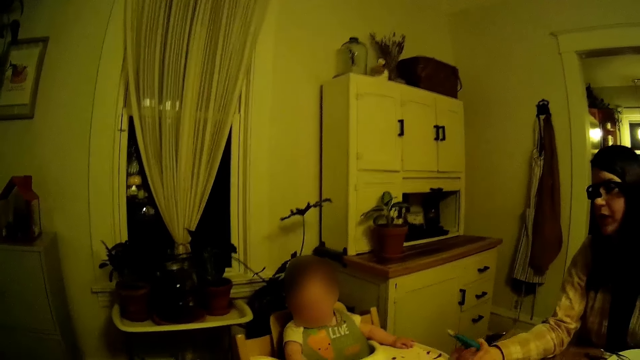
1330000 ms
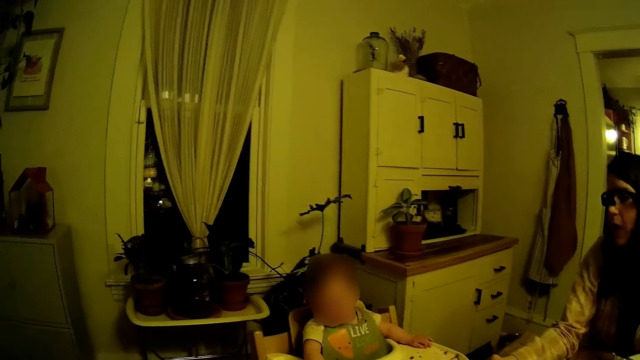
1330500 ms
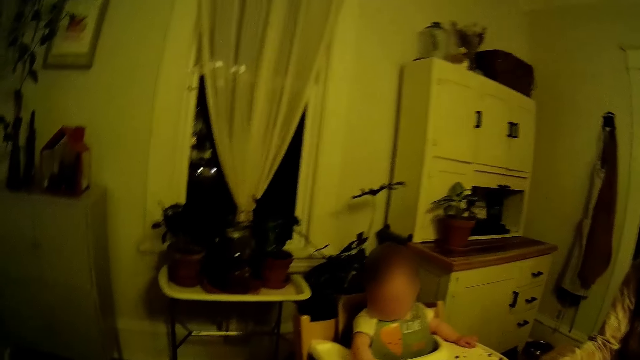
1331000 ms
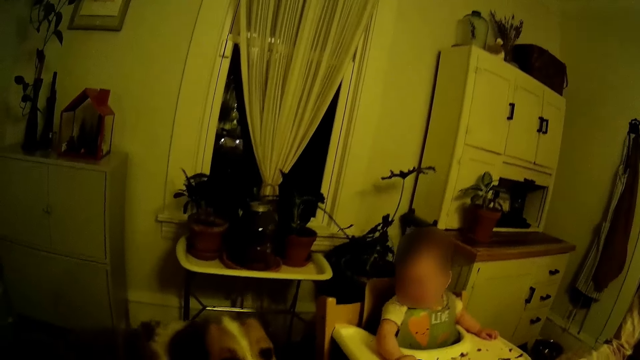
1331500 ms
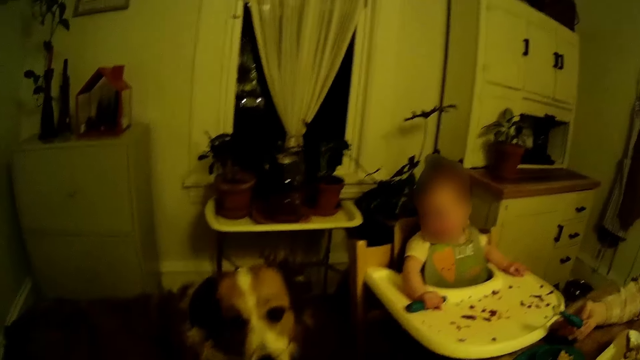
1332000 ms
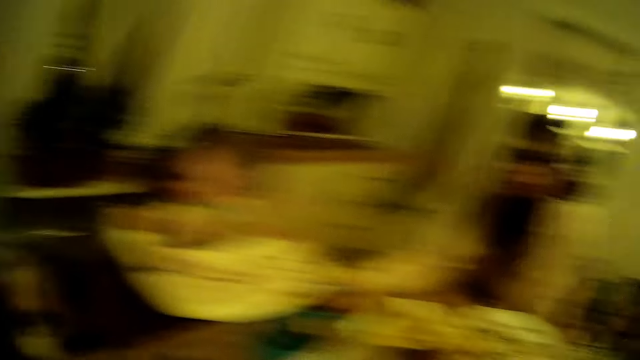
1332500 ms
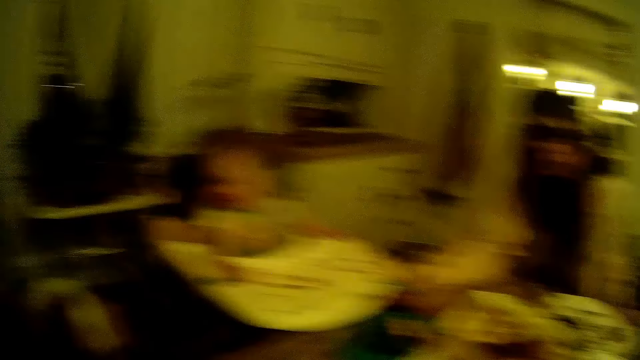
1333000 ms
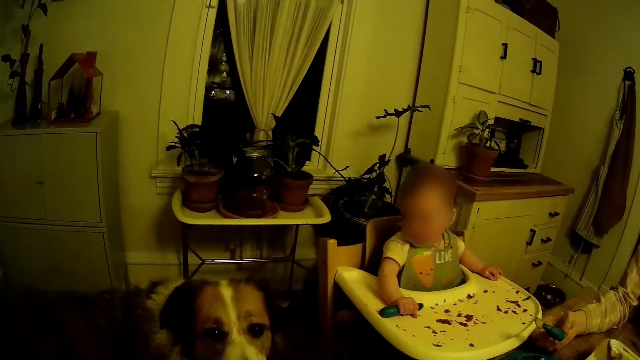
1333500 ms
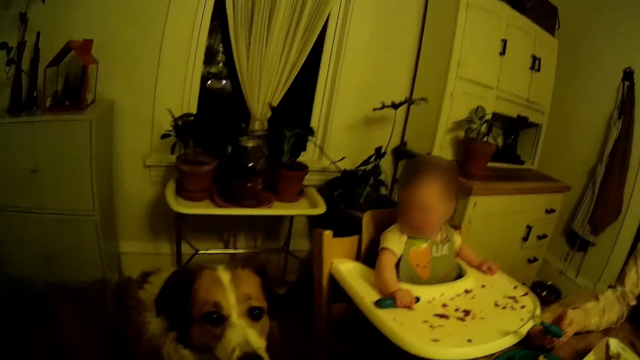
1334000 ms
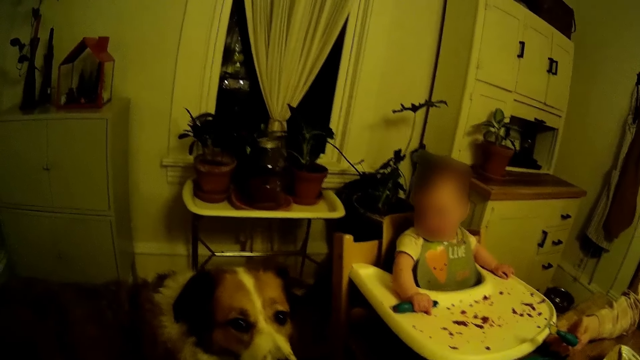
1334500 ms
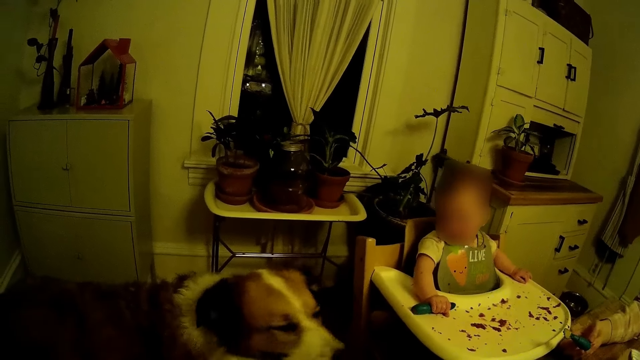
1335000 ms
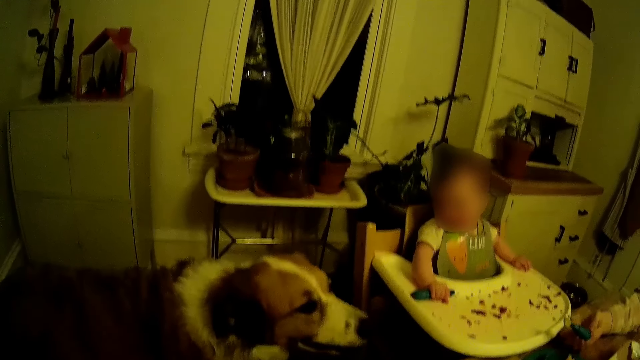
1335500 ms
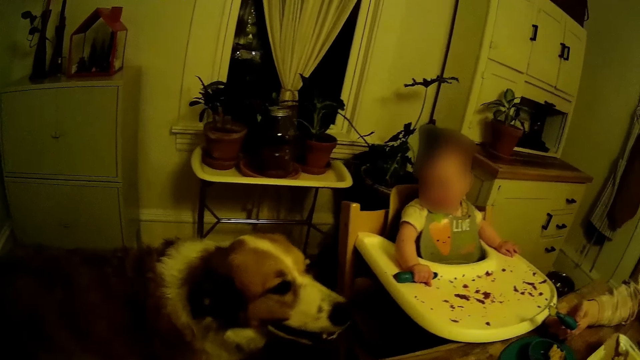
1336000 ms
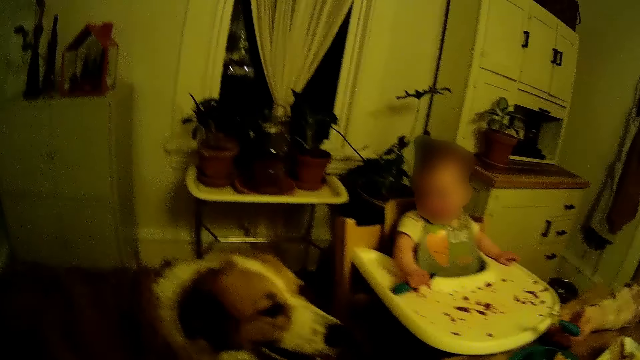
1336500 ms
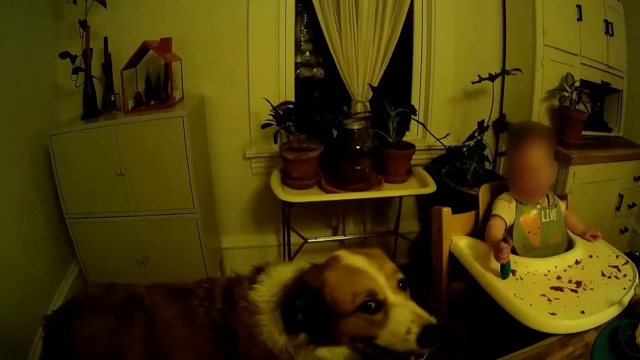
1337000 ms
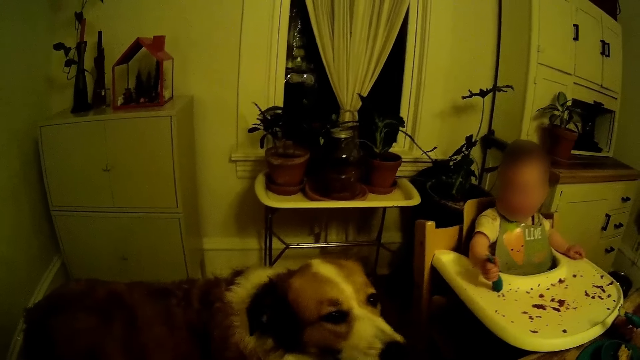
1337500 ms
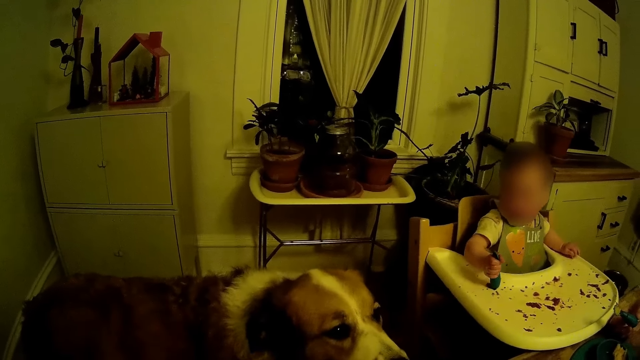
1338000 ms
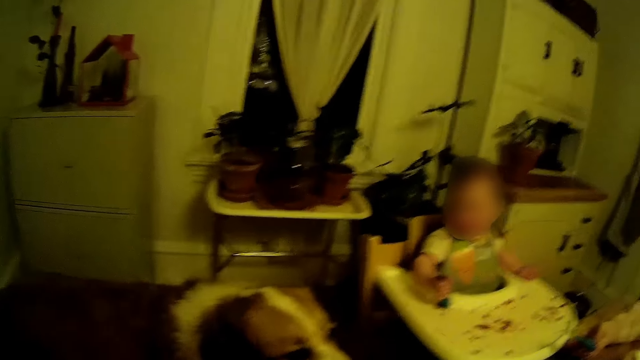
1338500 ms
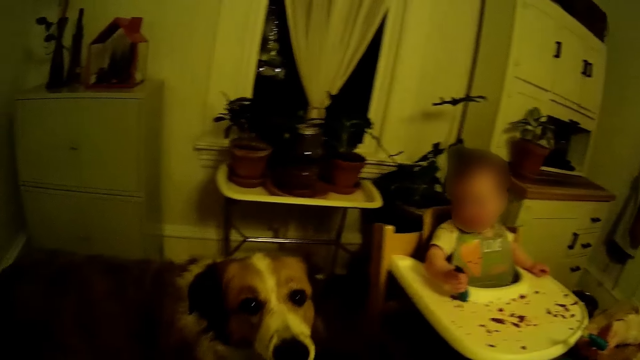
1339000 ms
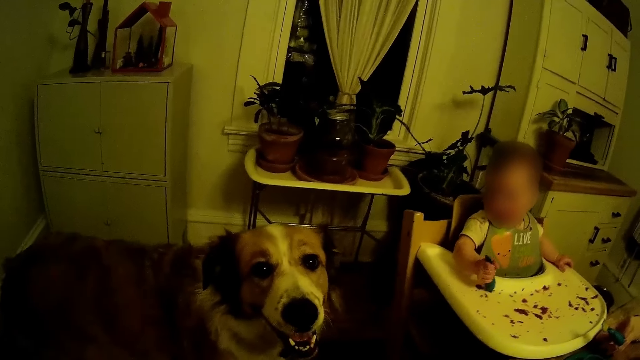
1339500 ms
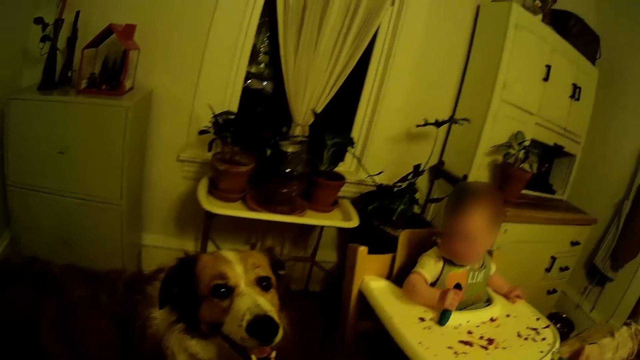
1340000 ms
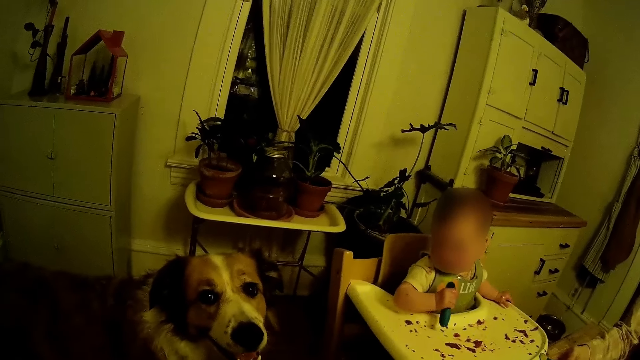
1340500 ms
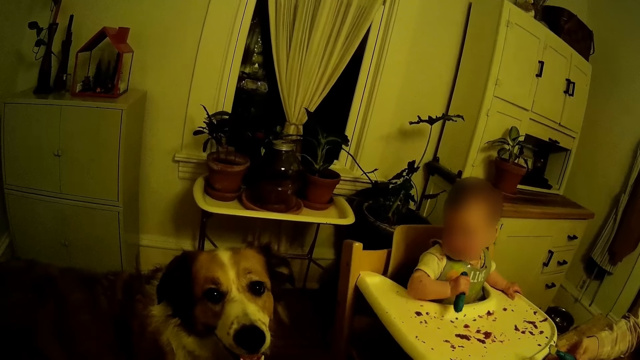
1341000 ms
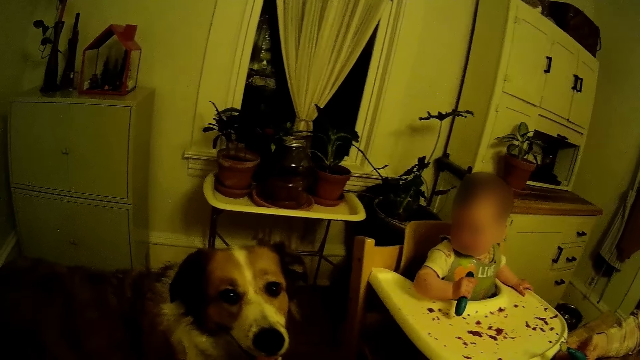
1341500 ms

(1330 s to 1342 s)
The woman interacts with the camera wearer. The camera wearer converses with a dog. They interact with the dog.

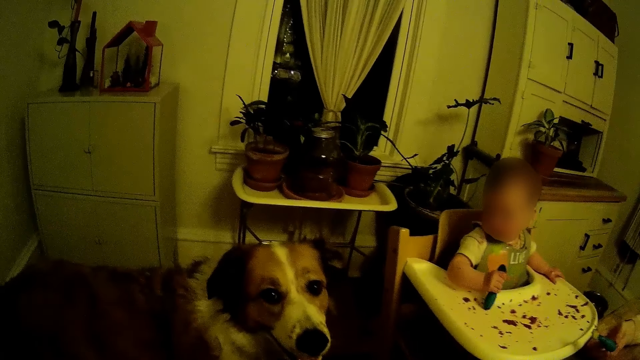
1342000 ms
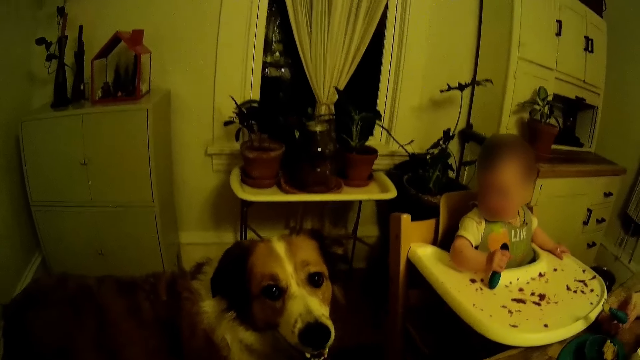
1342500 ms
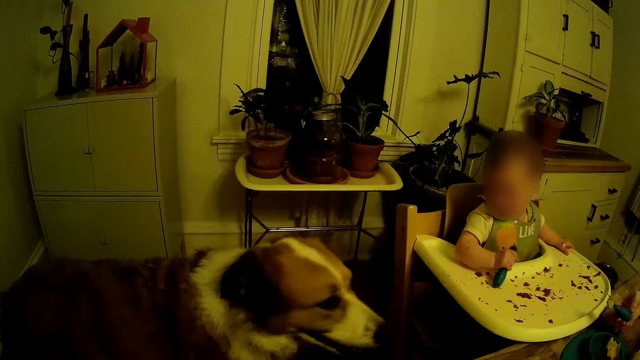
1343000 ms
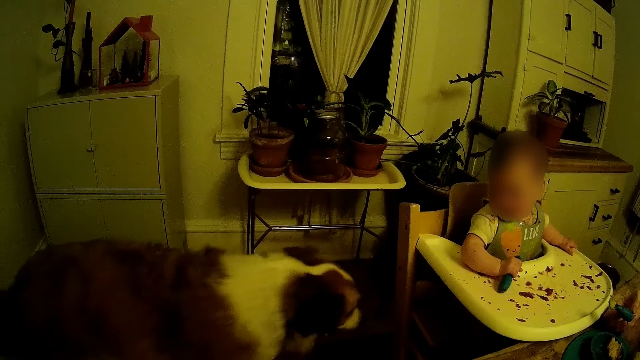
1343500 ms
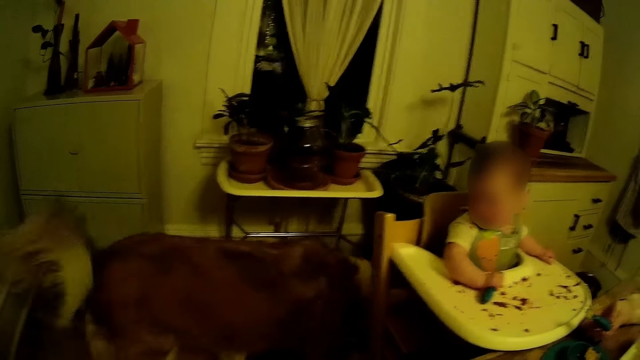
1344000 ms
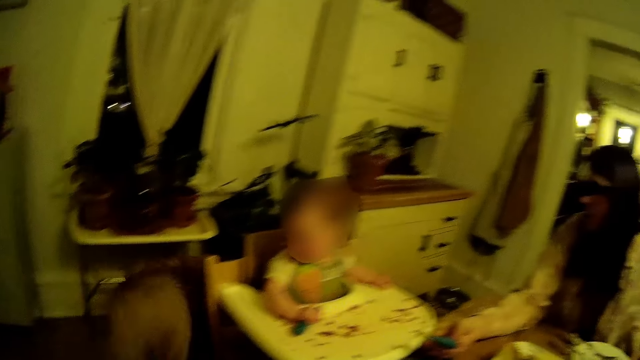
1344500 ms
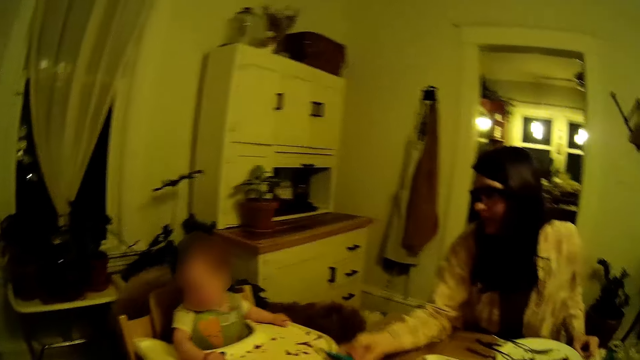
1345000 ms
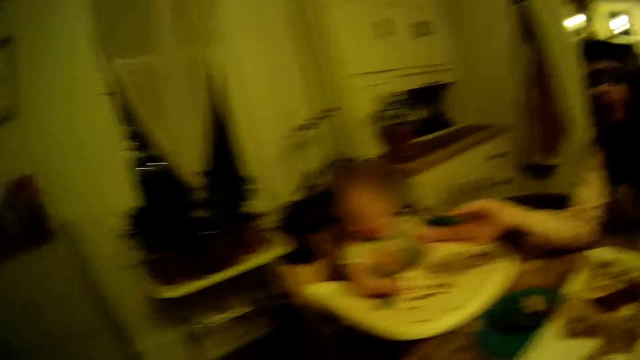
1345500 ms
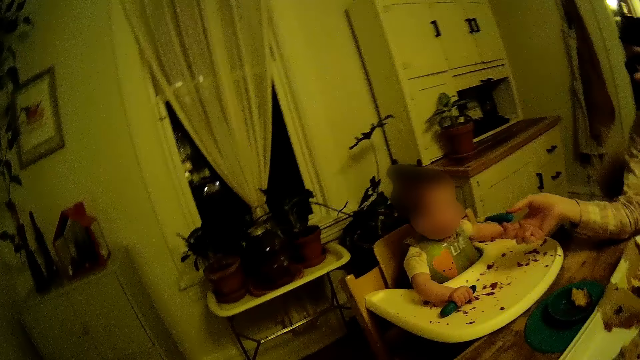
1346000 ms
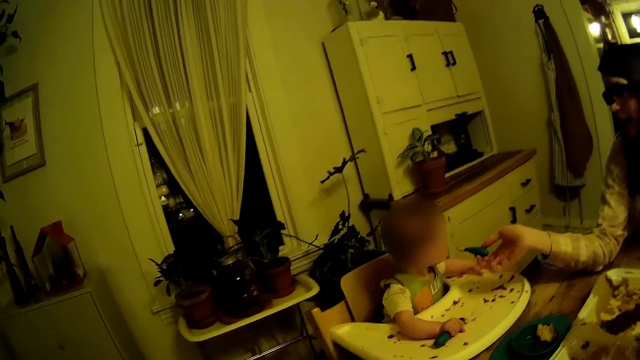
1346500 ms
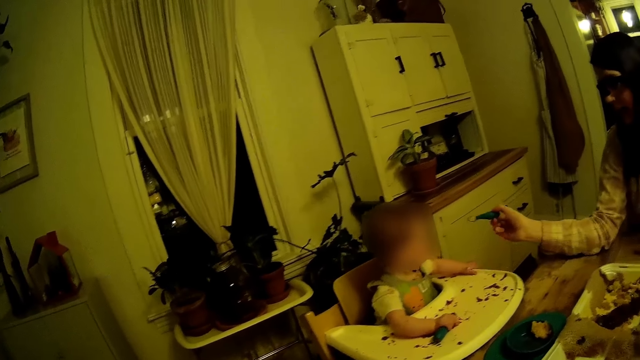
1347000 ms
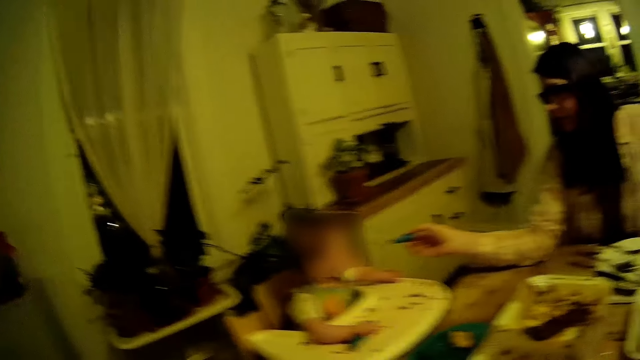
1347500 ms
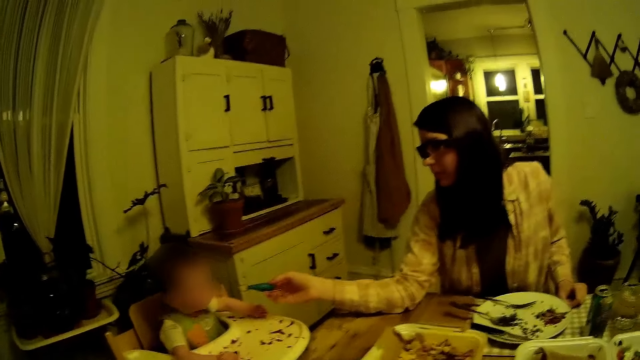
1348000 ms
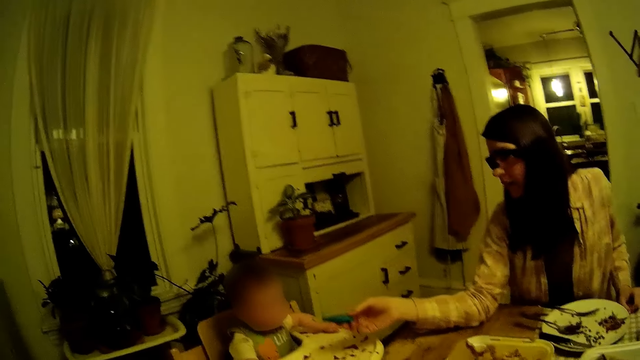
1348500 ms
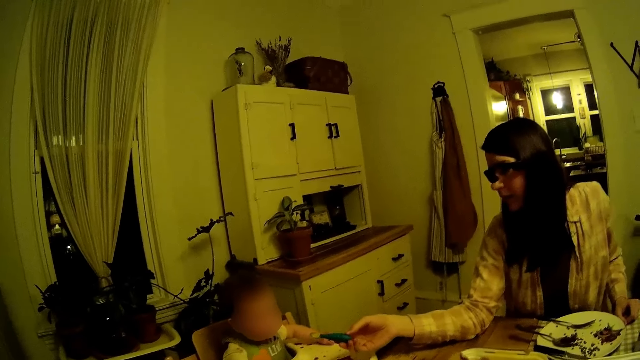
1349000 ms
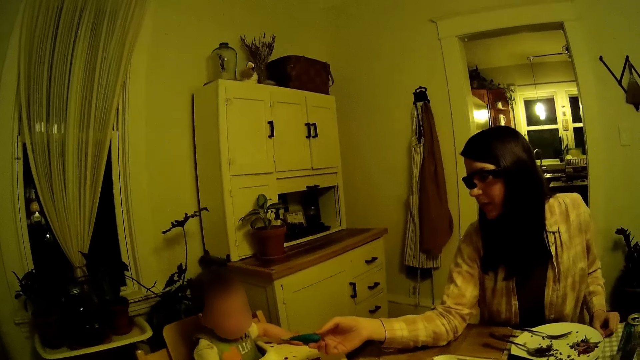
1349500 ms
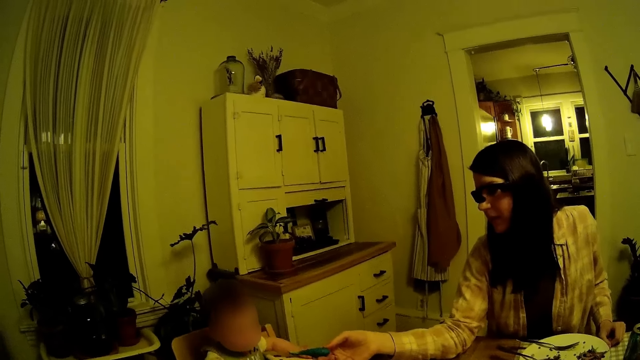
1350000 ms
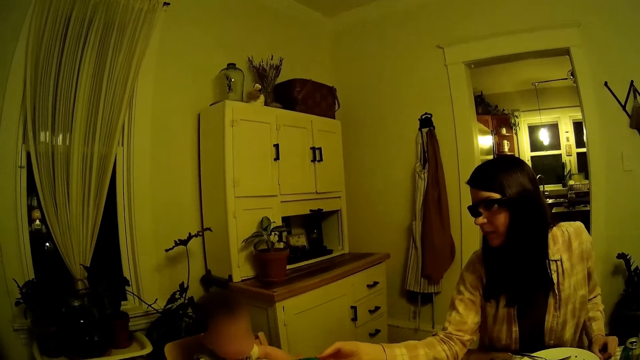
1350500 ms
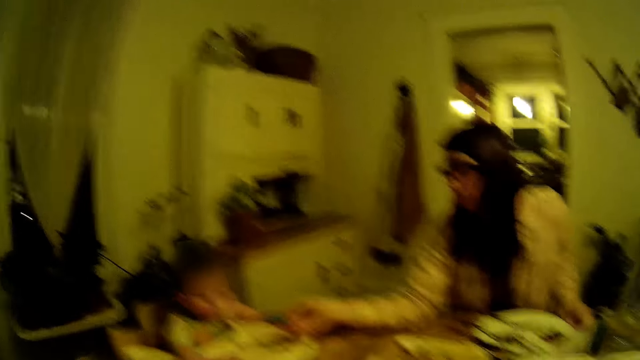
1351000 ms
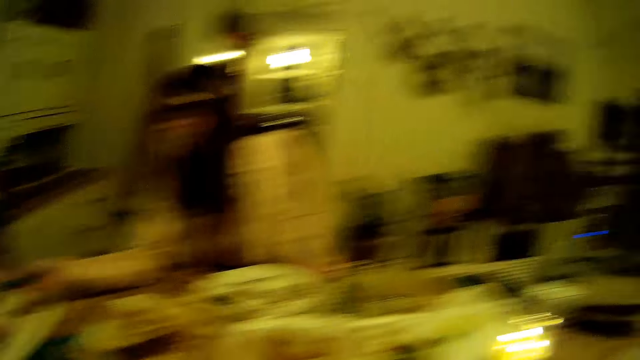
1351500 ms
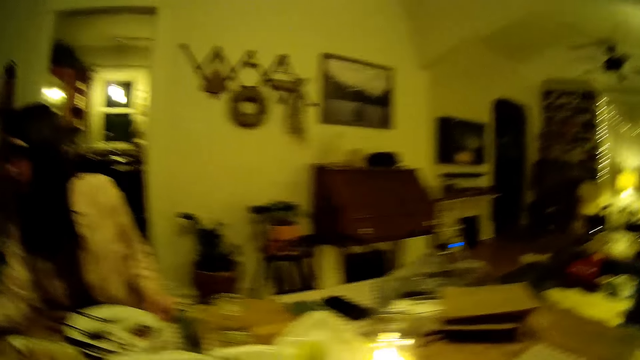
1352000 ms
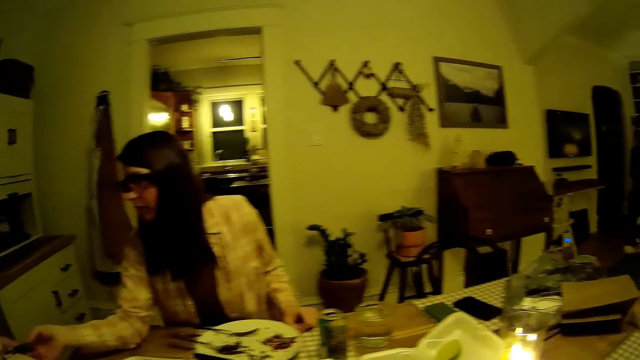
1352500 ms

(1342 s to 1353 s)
A person feeds another person.
